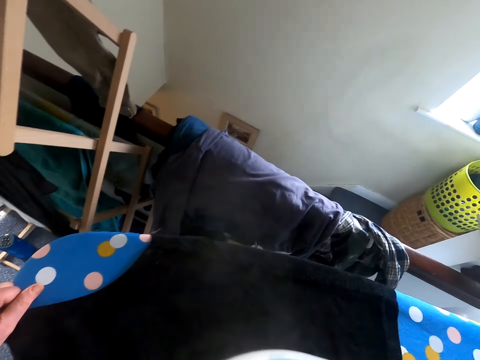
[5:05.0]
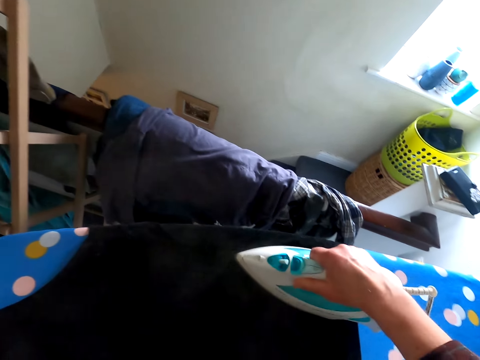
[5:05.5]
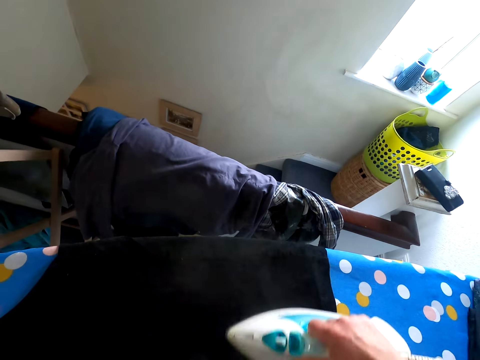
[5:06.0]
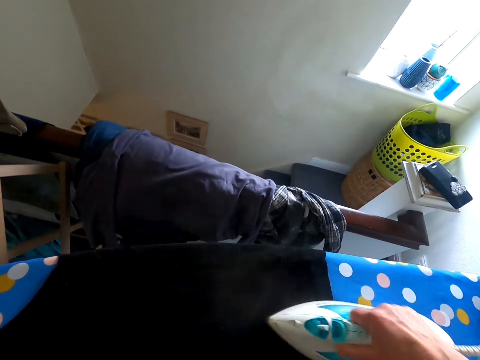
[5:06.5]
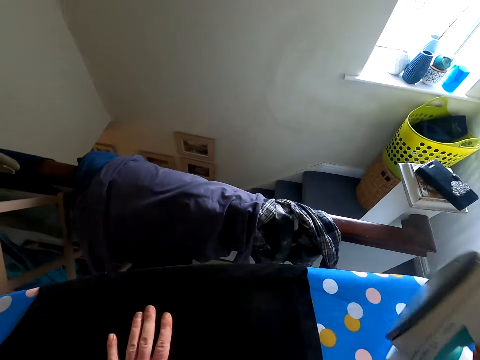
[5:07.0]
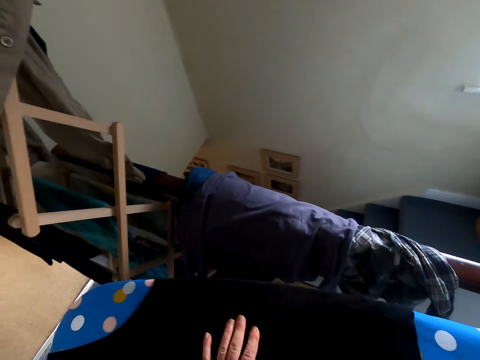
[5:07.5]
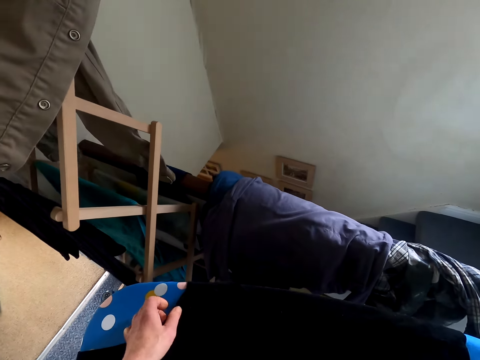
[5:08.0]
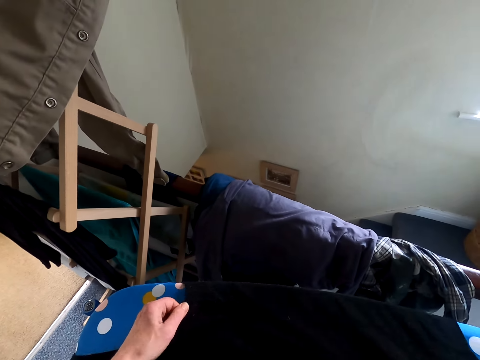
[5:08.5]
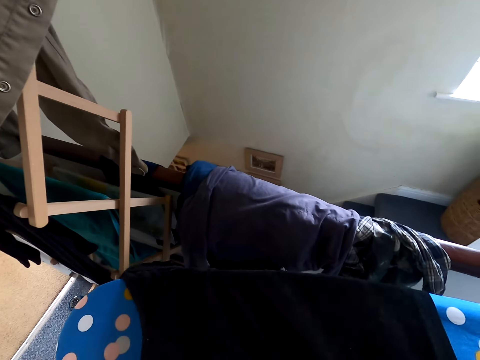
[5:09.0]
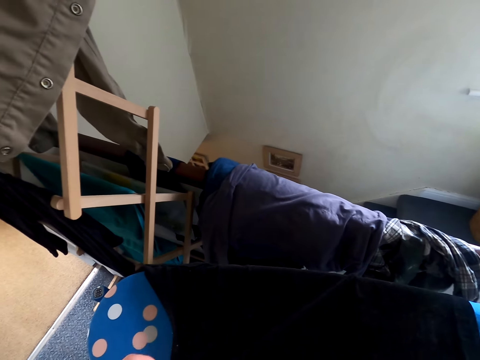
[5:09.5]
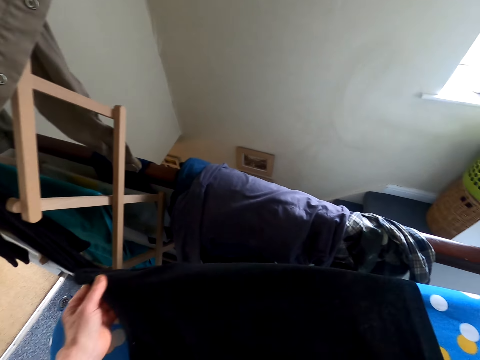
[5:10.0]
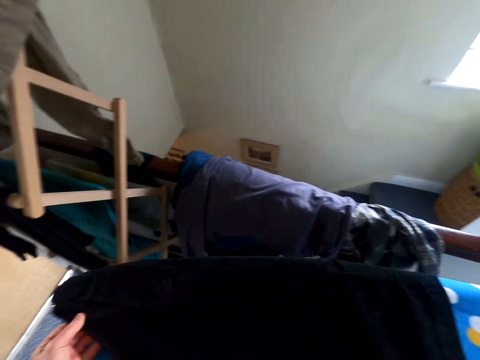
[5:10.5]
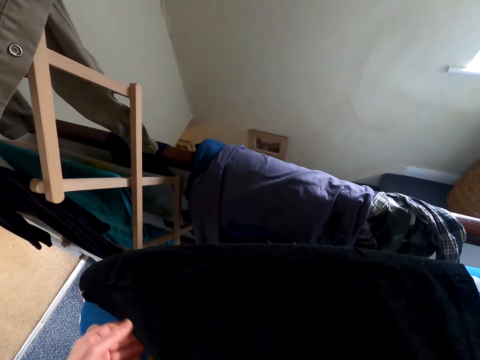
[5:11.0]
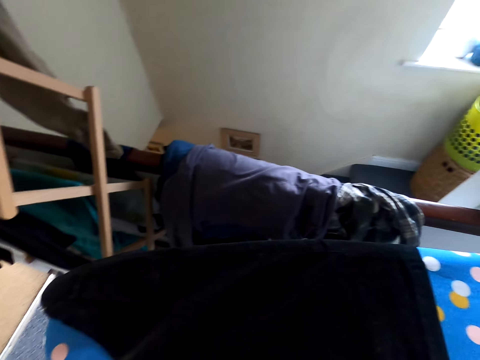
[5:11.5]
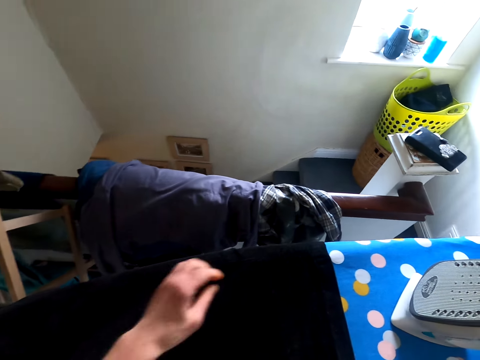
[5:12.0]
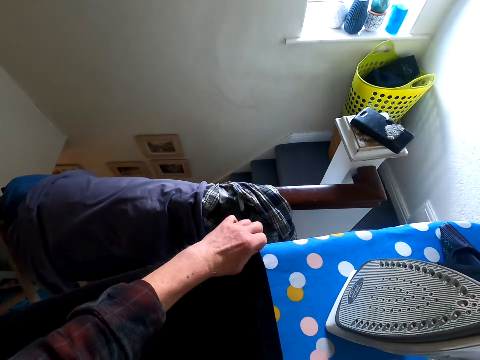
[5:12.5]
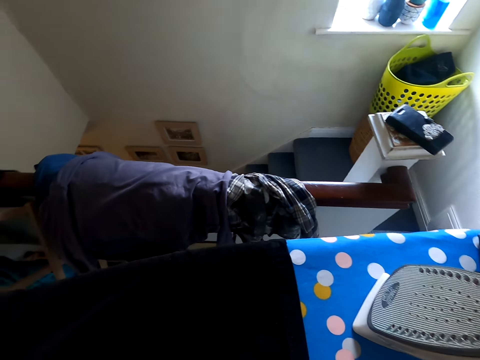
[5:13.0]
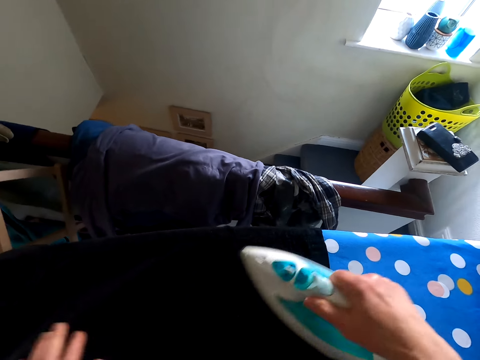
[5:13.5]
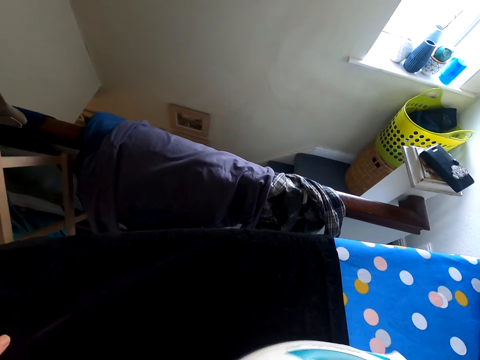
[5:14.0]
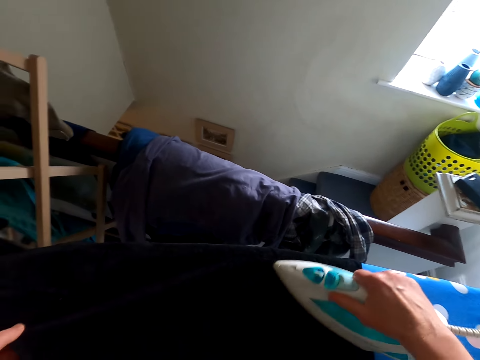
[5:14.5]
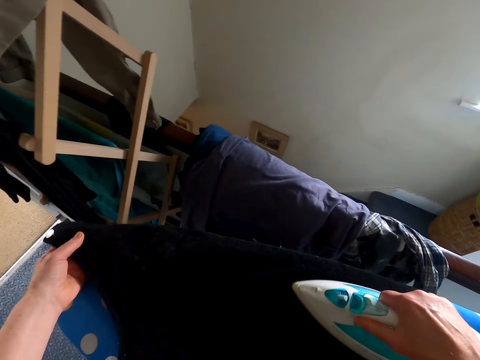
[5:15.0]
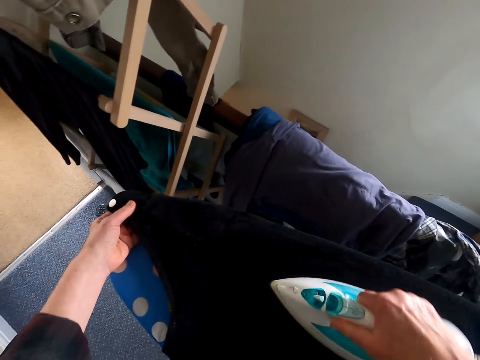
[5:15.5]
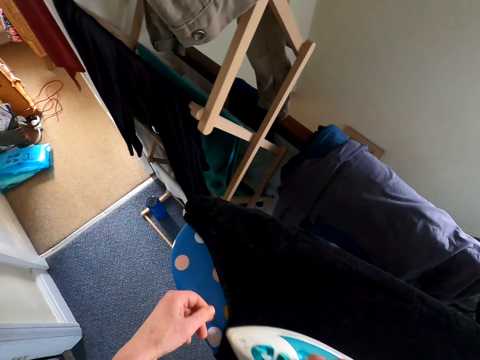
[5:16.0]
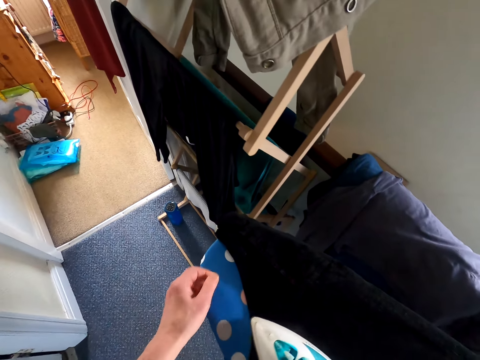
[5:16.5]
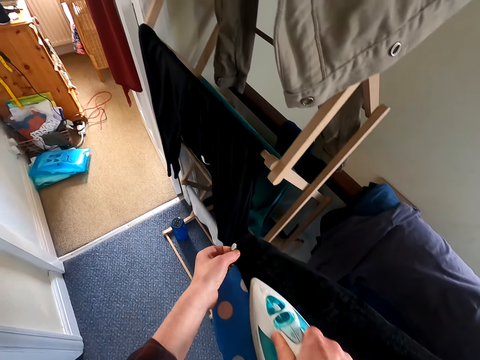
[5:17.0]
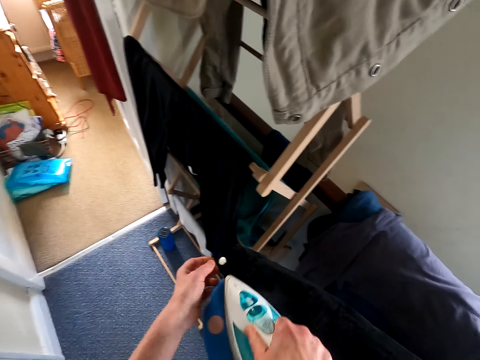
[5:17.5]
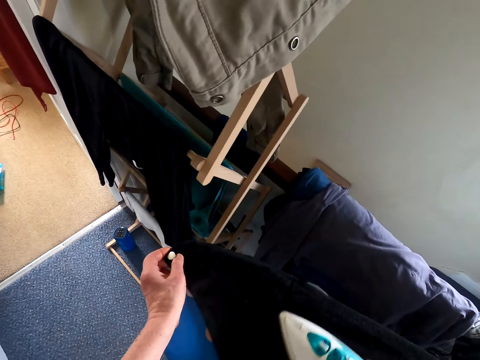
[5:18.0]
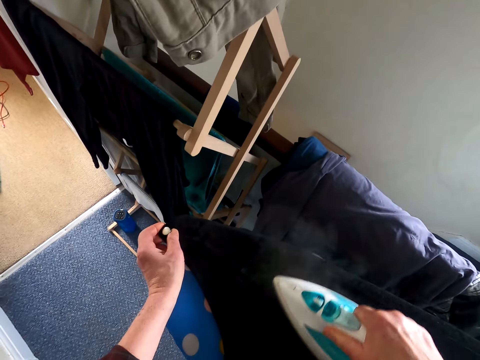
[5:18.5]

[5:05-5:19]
The camera wearer holds the iron. They put the iron box on the ironing table. They touch the top. They adjust the cloth on the ironing table. They iron the top.

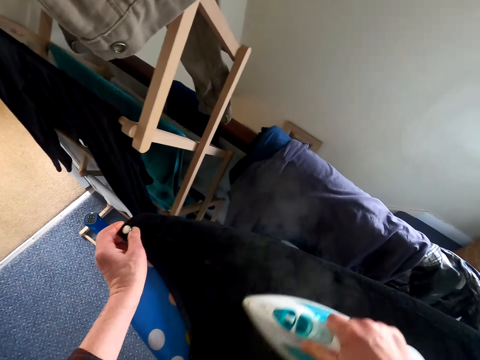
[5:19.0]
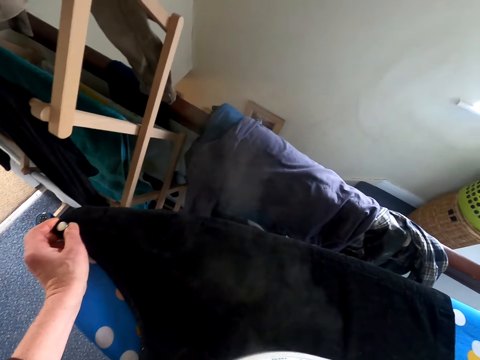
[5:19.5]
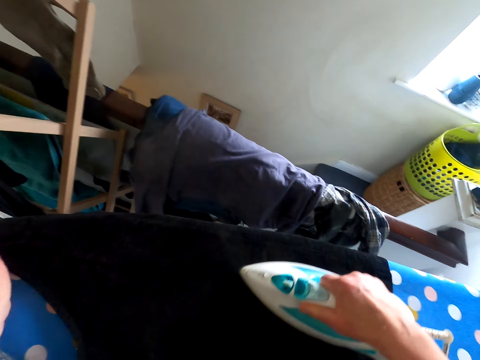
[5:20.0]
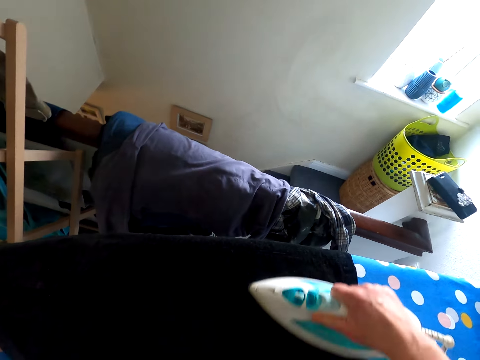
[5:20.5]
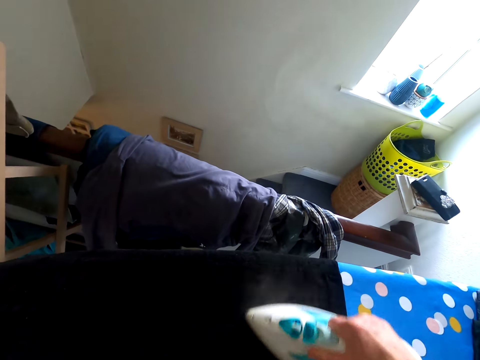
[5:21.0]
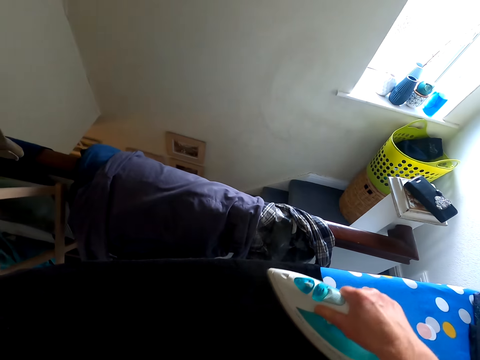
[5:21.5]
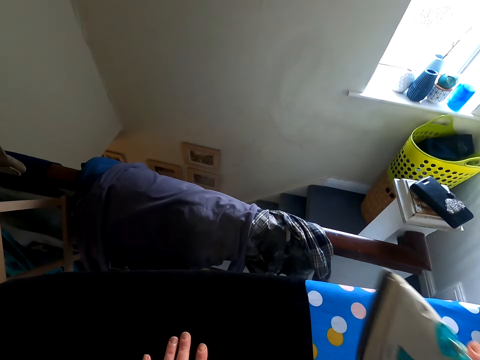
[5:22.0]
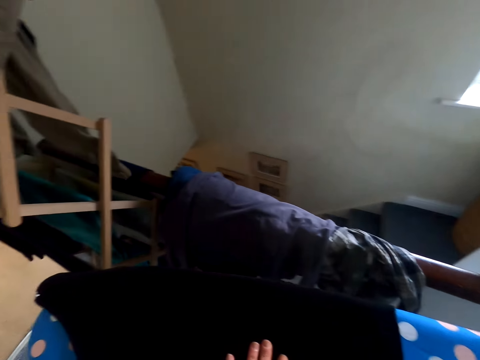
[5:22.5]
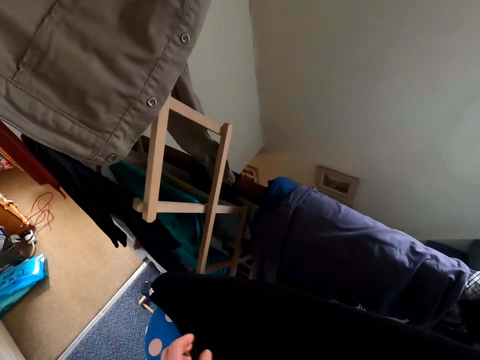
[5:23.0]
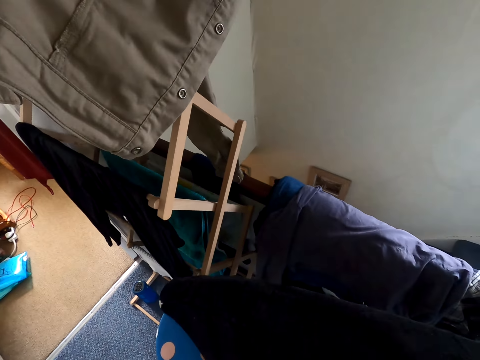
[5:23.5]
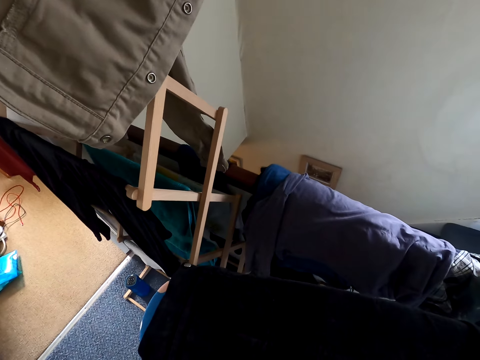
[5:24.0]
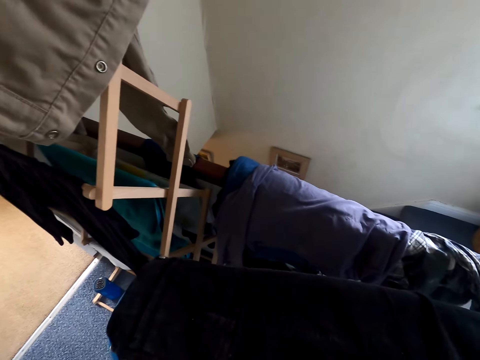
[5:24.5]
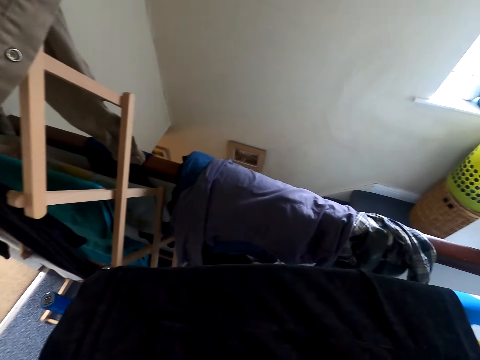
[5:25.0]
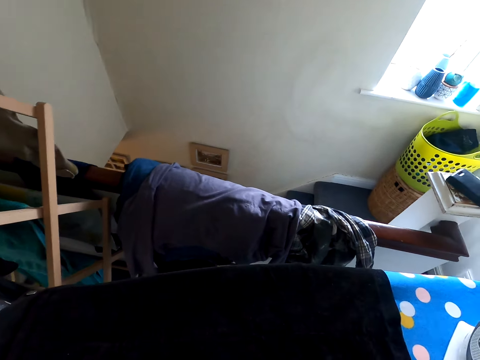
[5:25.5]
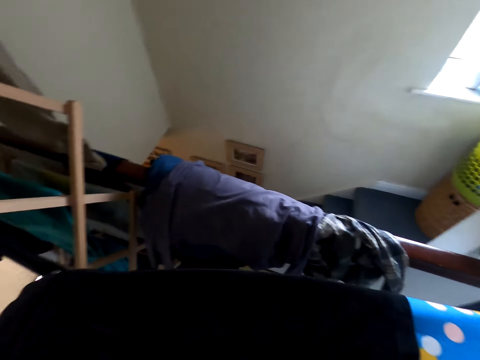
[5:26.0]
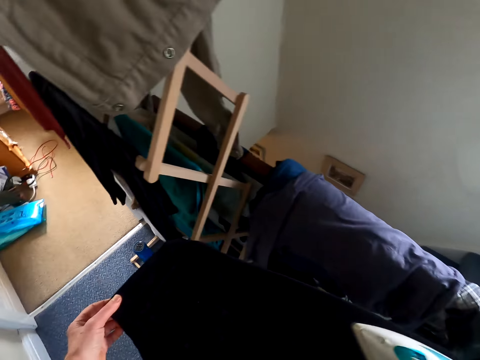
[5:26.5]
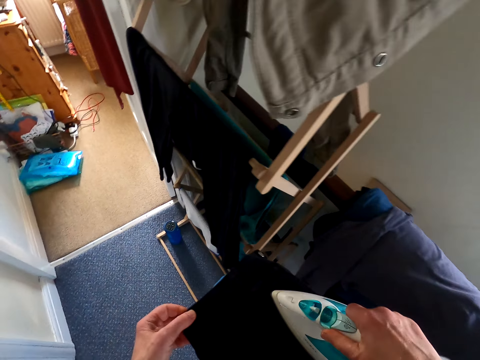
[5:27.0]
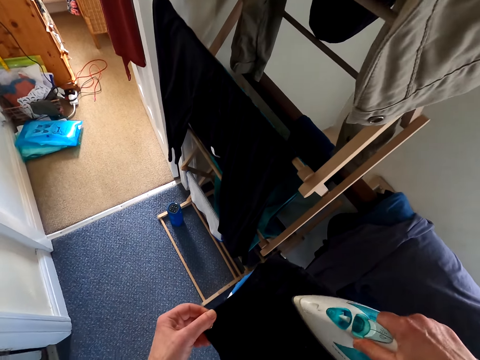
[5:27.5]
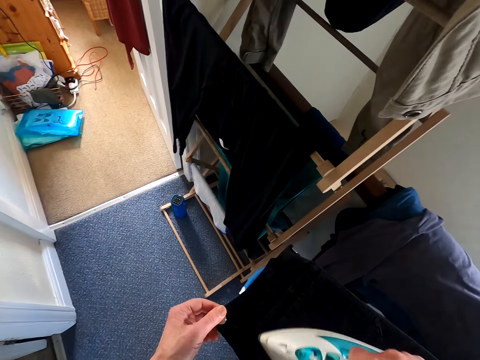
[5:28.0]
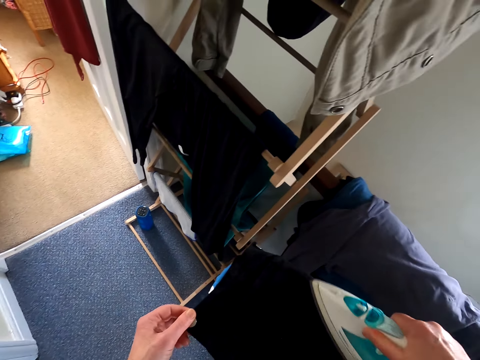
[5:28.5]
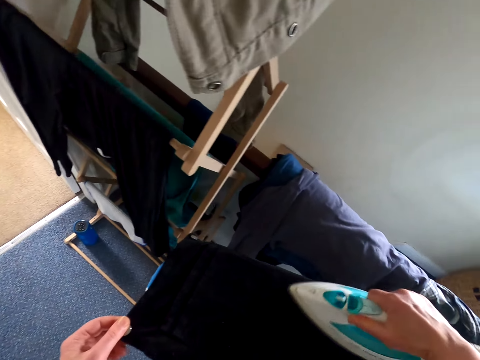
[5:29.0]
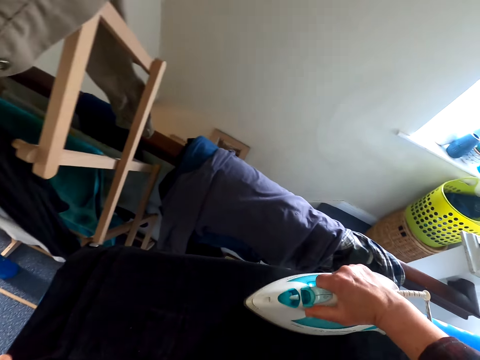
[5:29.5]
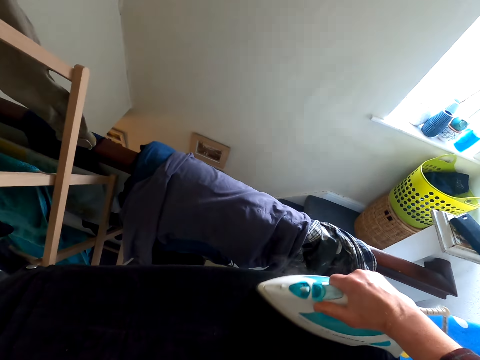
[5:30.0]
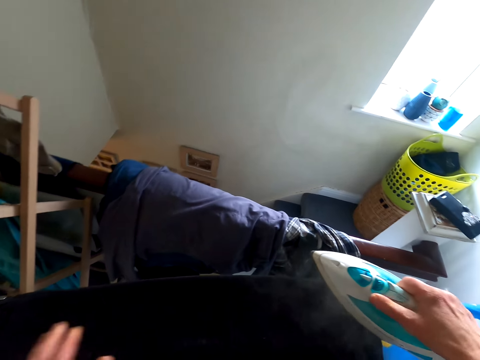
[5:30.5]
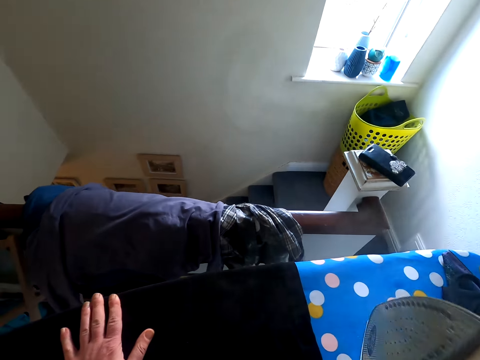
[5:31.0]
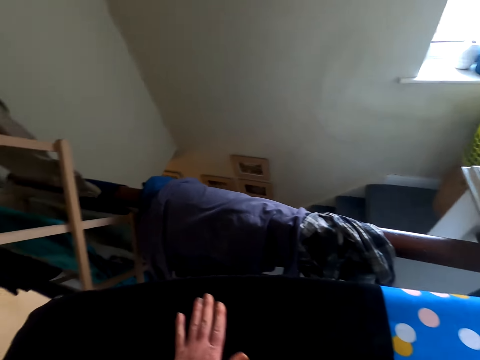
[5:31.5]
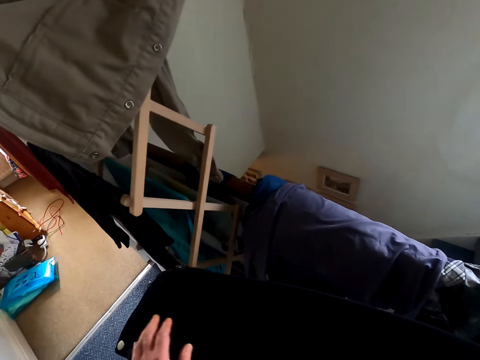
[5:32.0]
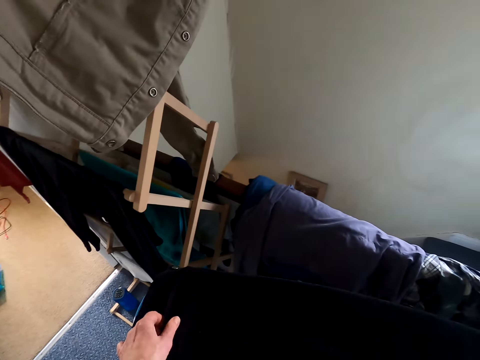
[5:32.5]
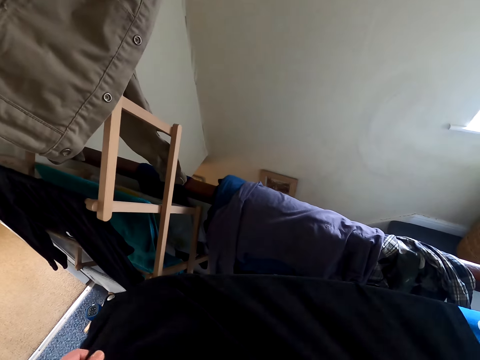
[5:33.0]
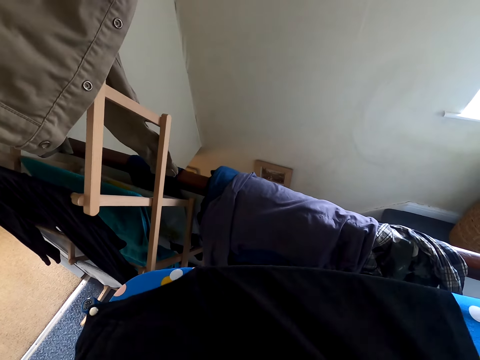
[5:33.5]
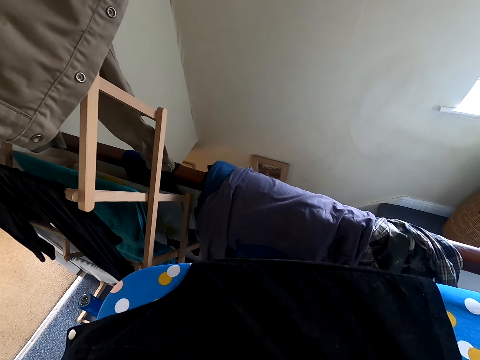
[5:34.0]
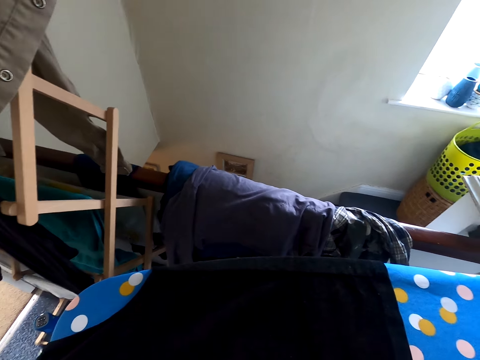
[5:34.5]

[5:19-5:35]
The camera wearer puts the iron box on the ironing table. They touch the top. They adjust the cloth on the ironing table. They iron the top. They put the iron down. They touch the top. They adjust the cloth on the ironing table.
